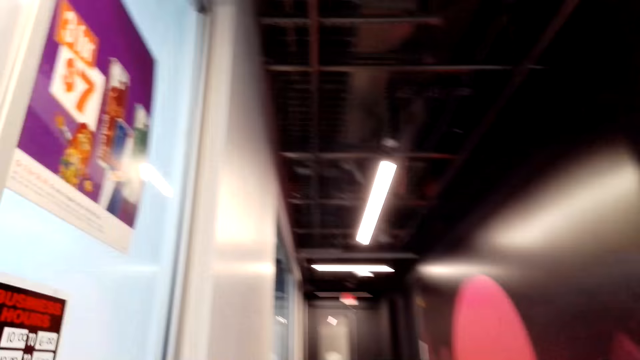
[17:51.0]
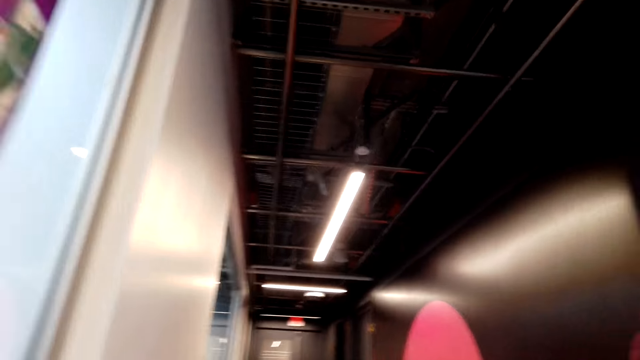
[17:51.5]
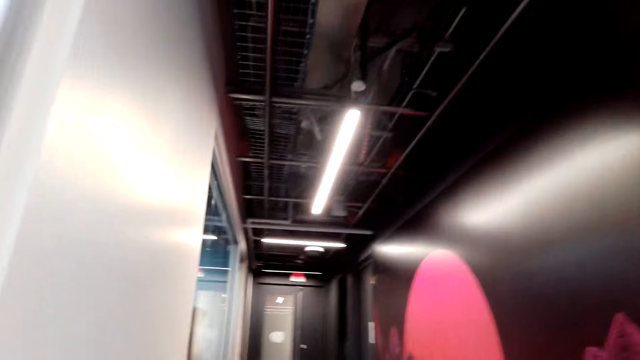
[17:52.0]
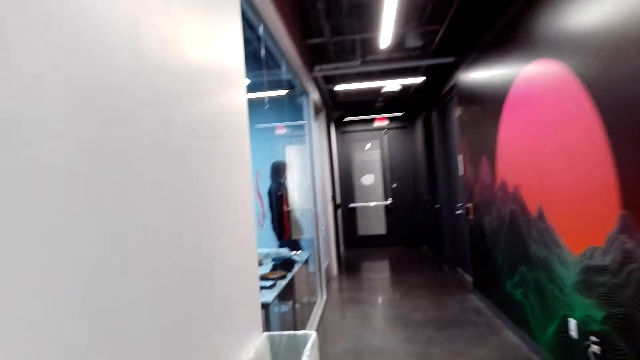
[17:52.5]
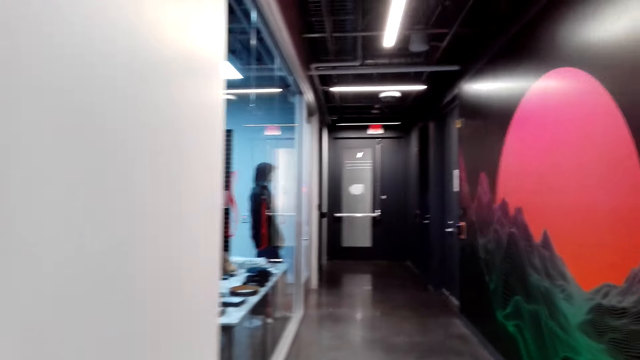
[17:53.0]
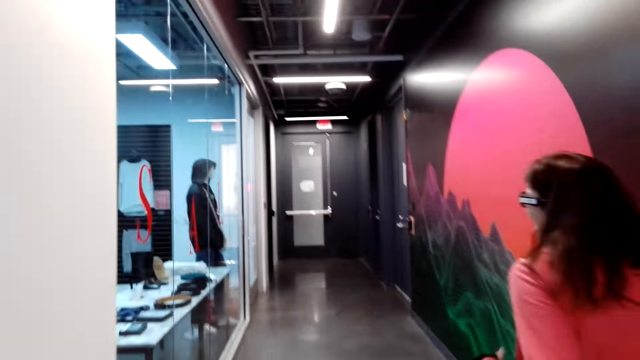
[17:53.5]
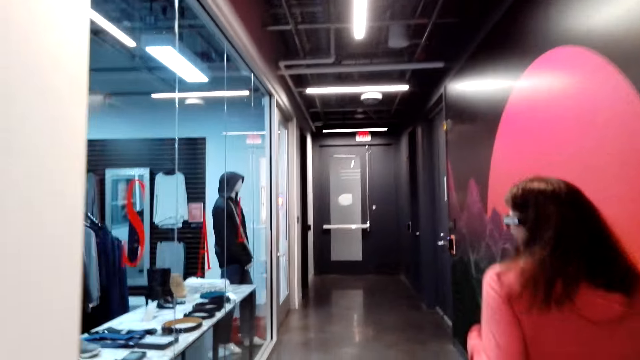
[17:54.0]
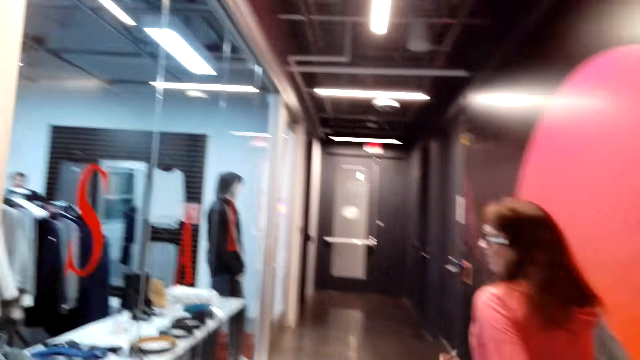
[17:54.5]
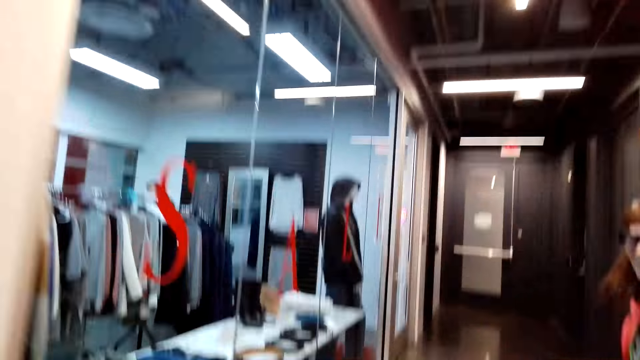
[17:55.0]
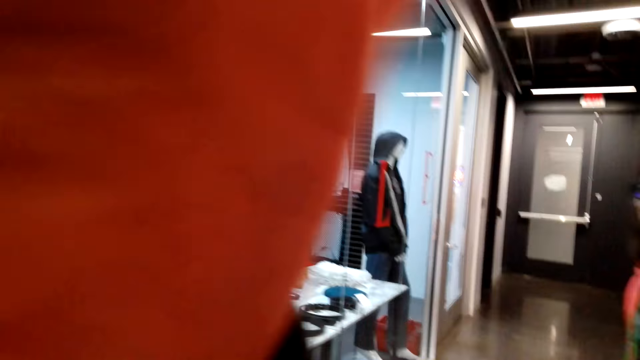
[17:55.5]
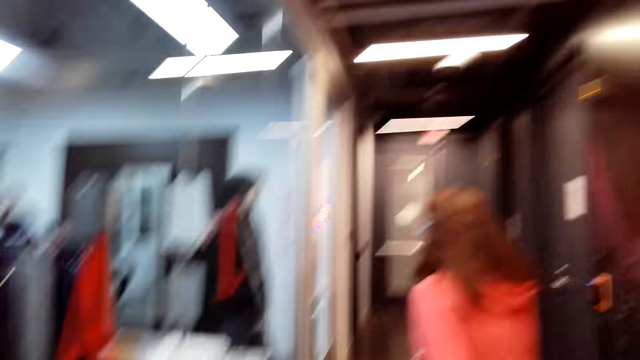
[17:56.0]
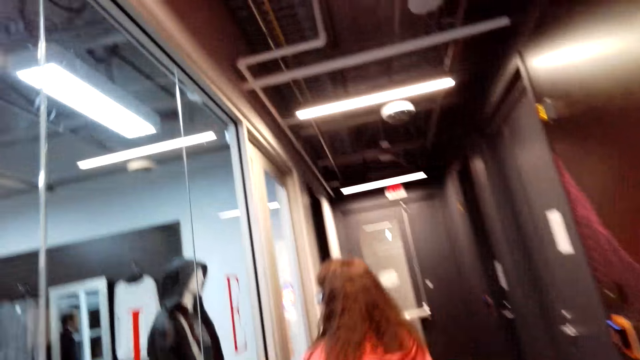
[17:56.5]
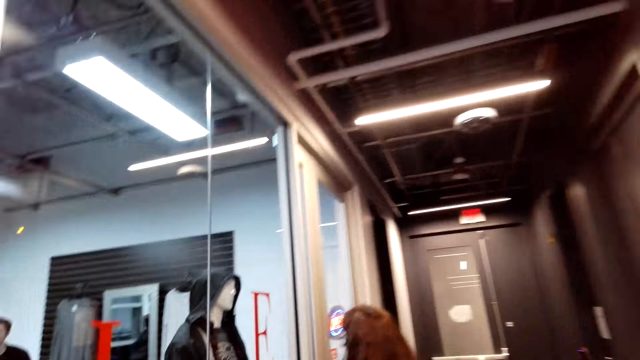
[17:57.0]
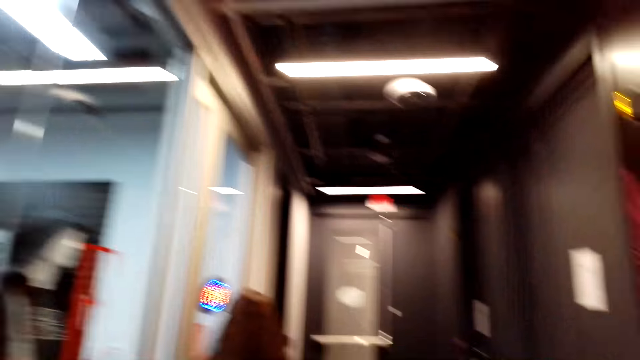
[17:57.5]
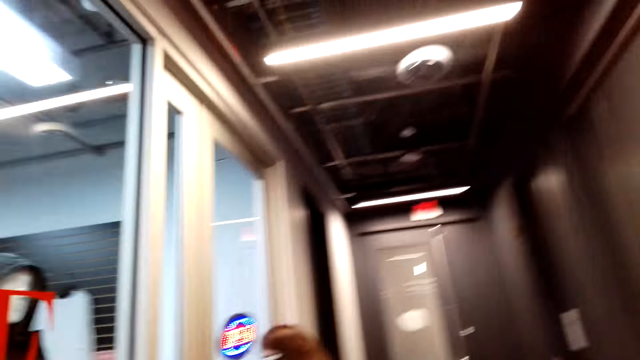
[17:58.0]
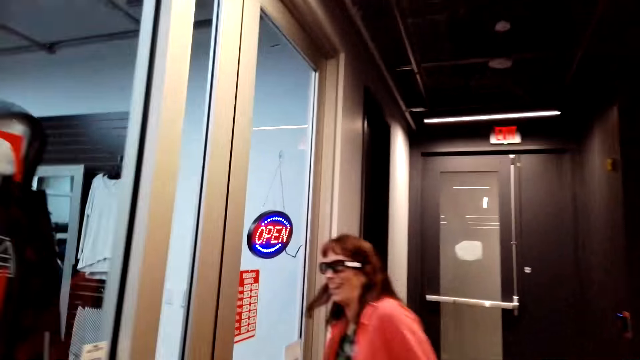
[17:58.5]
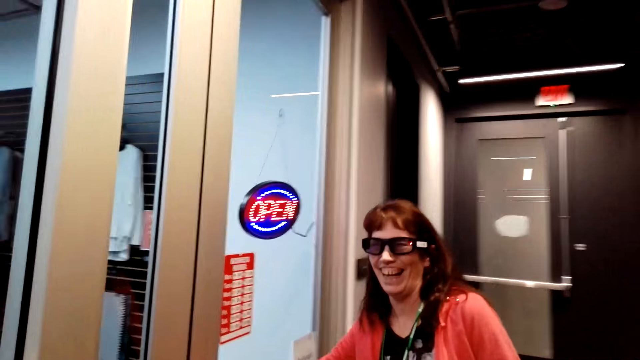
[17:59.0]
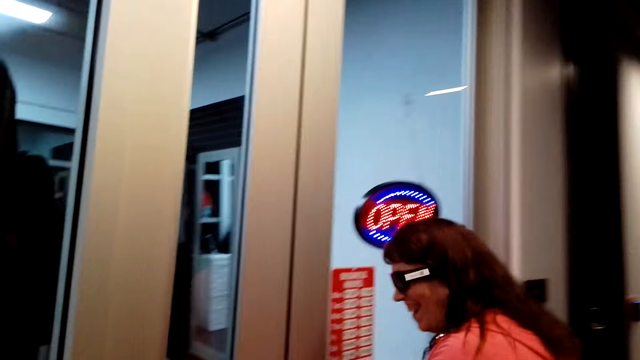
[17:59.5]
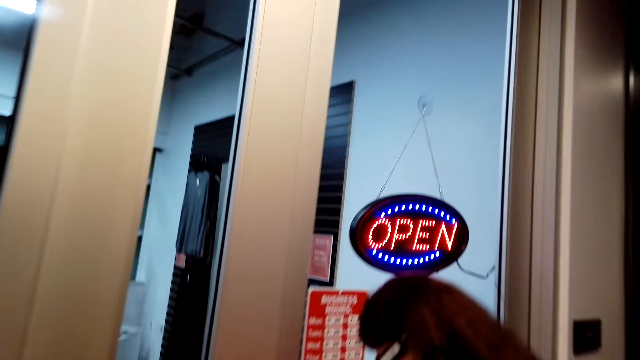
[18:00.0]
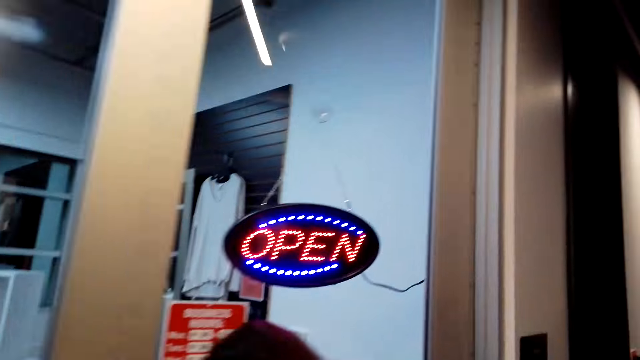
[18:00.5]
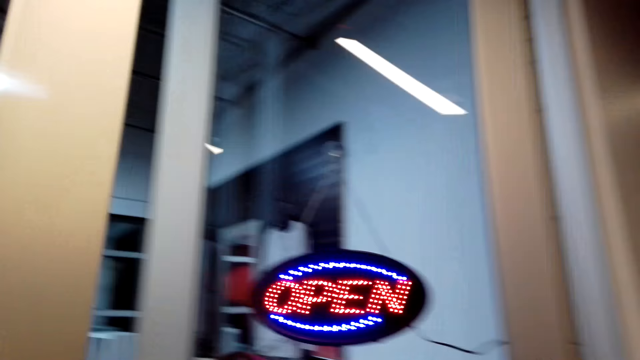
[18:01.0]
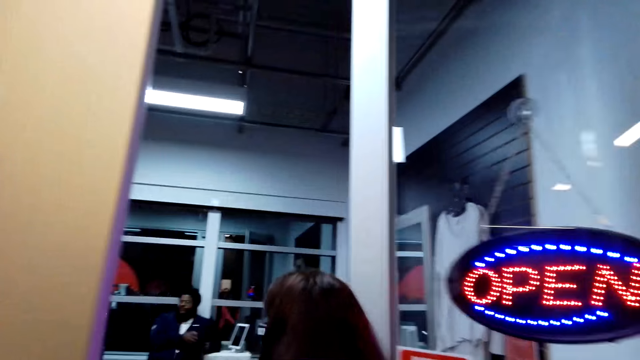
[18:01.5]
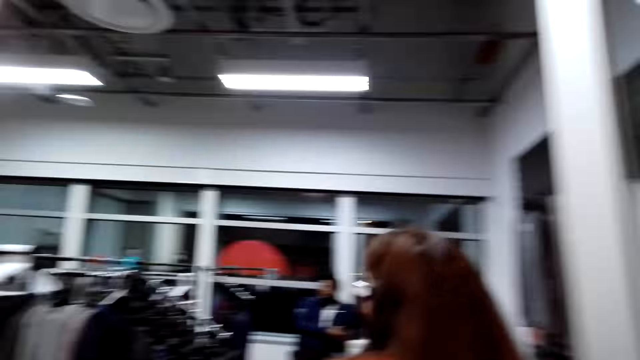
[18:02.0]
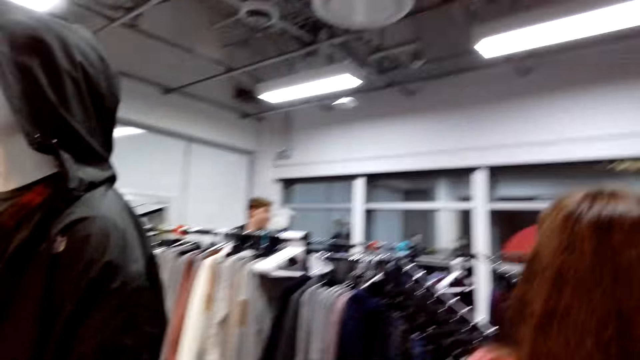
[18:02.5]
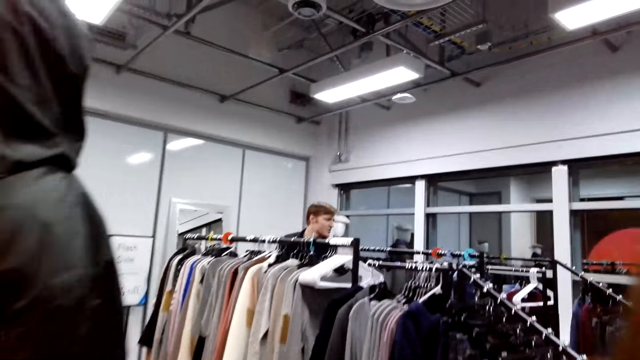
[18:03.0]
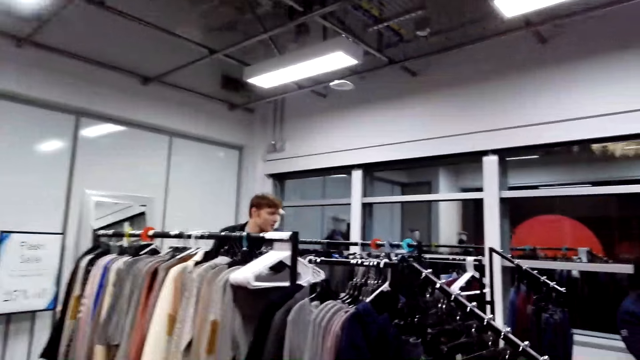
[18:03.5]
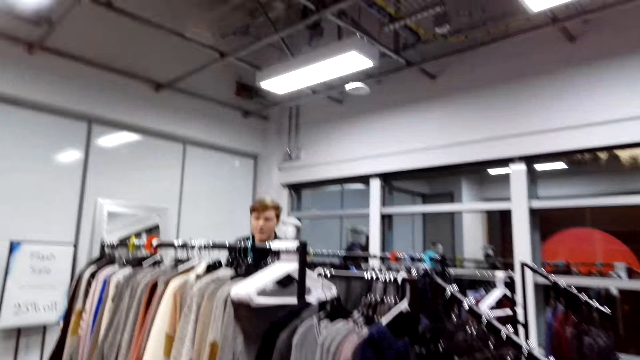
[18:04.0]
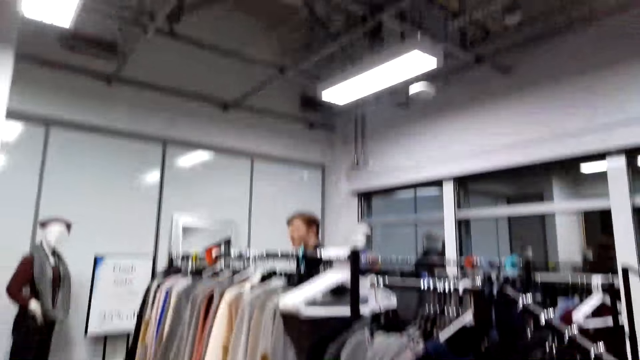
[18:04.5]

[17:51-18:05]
The camera wearer walks out of a store. She walks around the supermarket. The woman walks around. The camera wearer fixes her hair. The woman walks to the clothes store. The camera wearer walks around. The woman opens the door. The woman walks in a boutique. The camera wearer enters the clothes store.

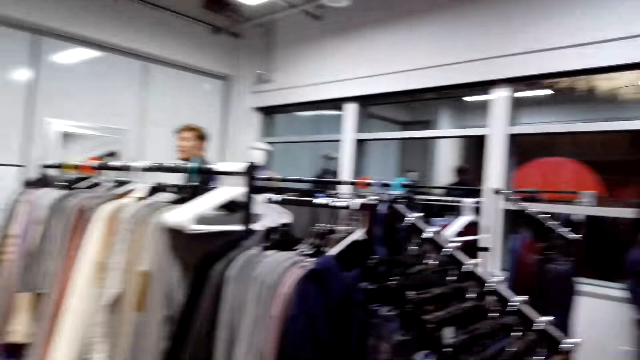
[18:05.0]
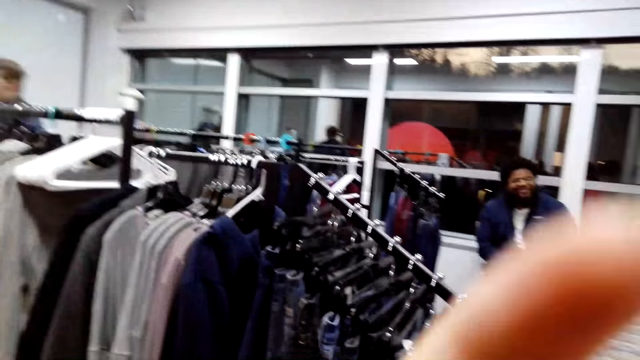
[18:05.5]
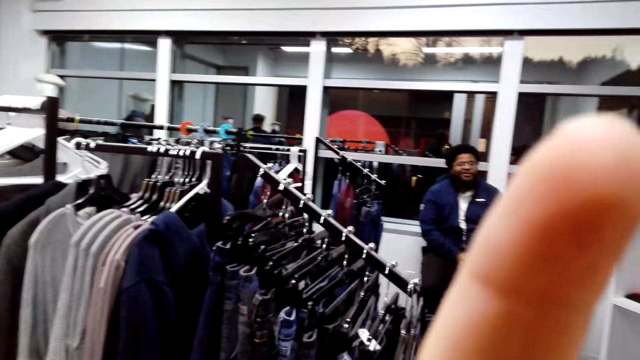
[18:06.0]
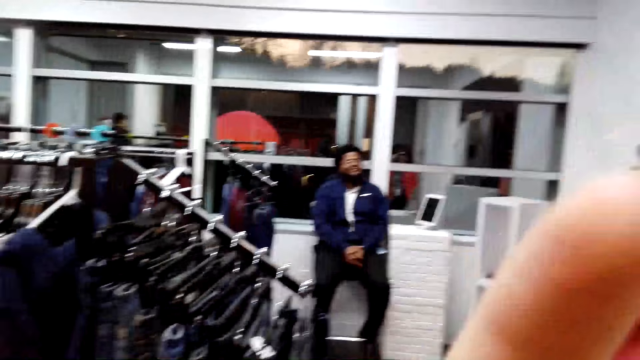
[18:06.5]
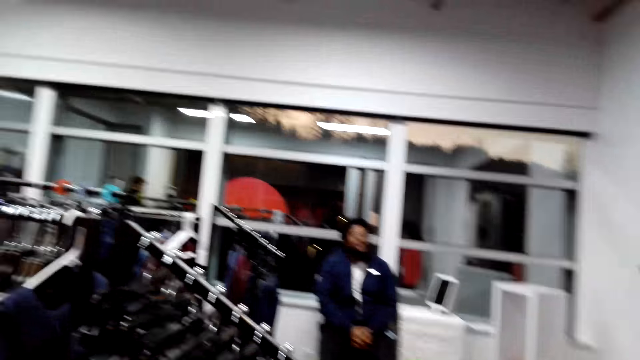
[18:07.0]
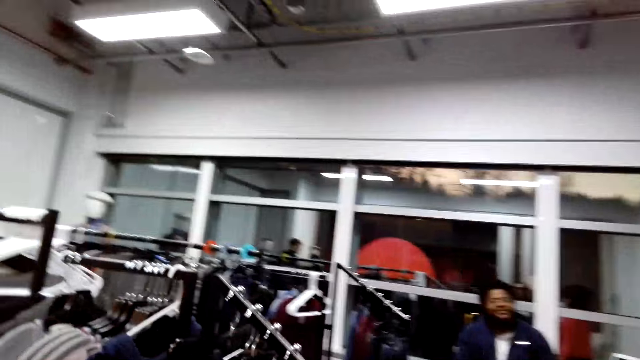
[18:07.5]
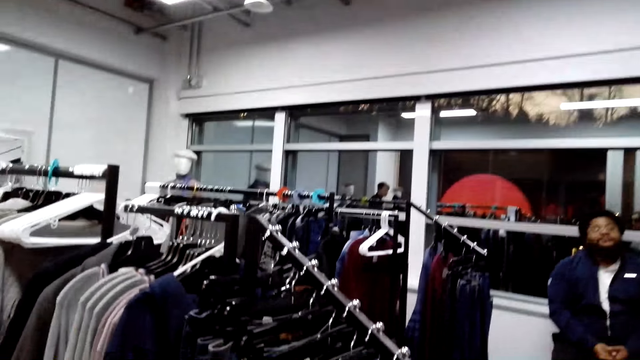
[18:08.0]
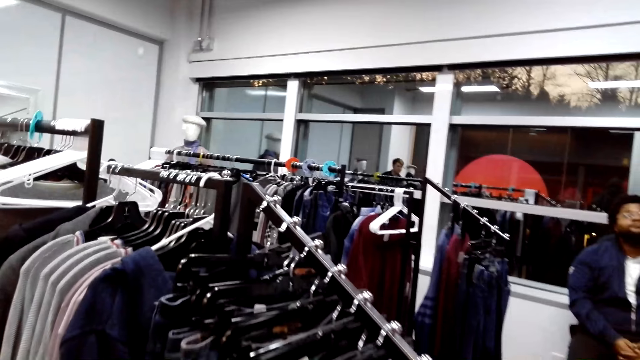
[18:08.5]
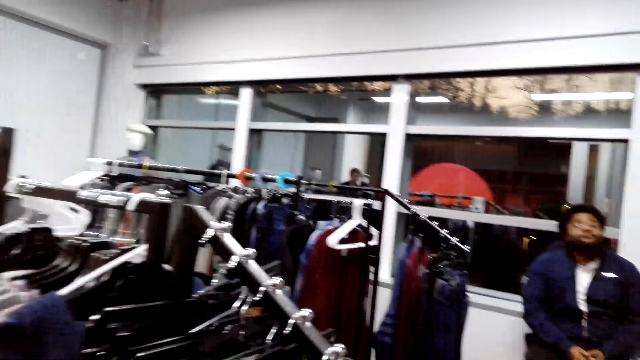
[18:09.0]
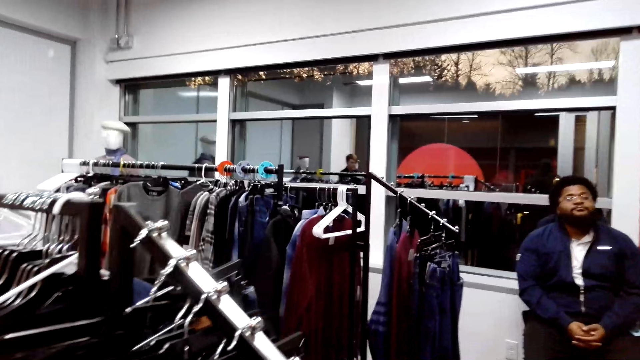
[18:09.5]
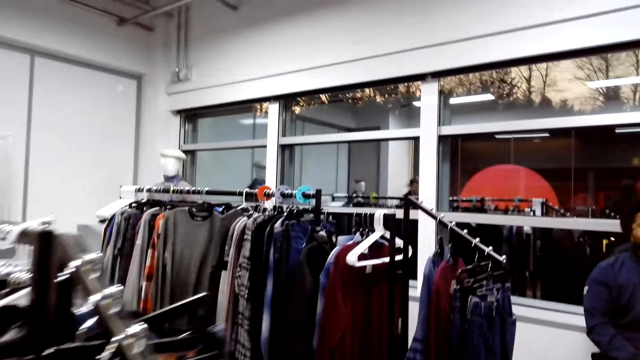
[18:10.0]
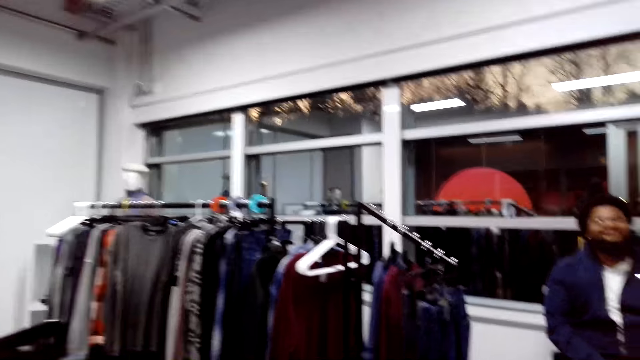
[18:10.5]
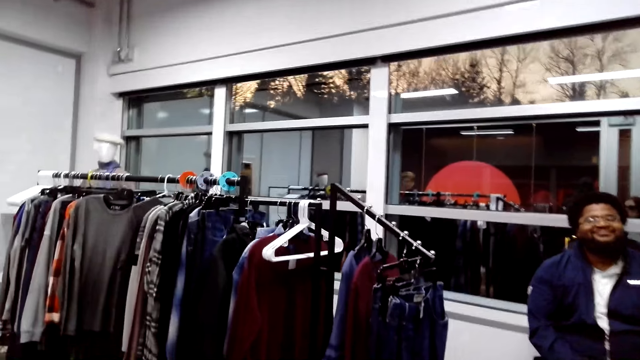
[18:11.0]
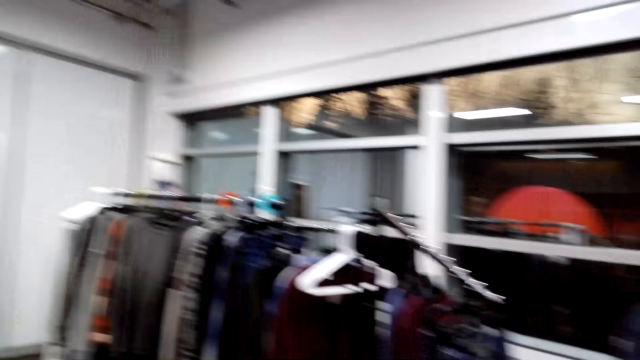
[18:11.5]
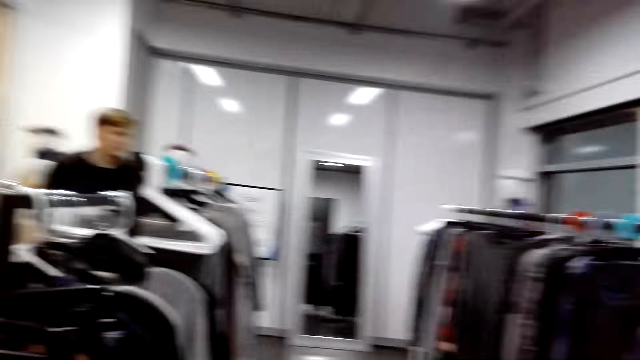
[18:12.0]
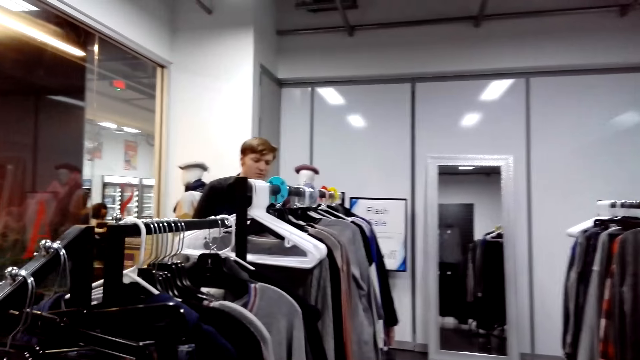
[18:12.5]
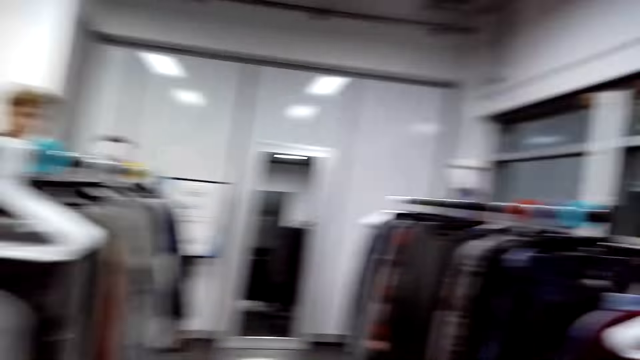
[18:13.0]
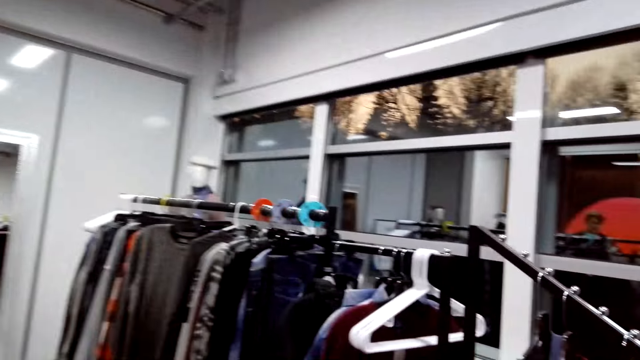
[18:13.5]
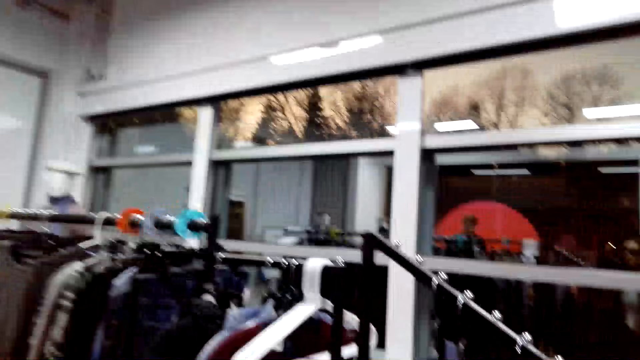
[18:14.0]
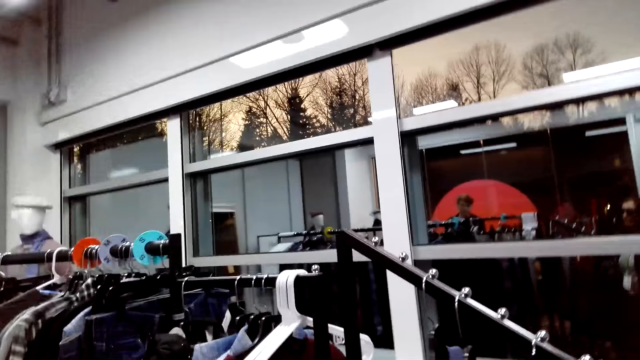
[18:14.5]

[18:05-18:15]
The camera wearer adjusts the camera. A person converses with the female and the camera wearer. The camera wearer walks around the clothes store.
